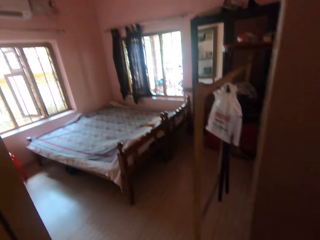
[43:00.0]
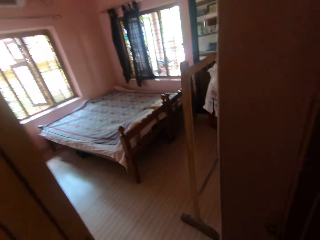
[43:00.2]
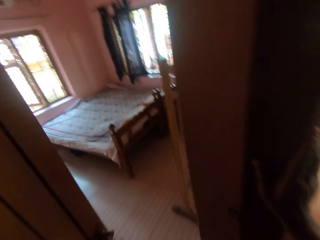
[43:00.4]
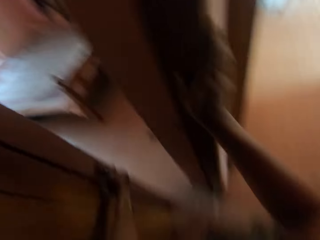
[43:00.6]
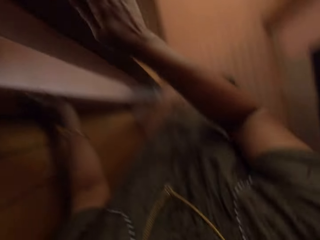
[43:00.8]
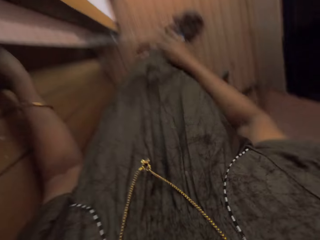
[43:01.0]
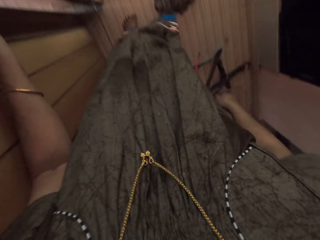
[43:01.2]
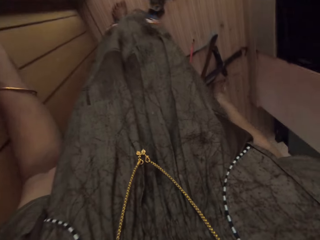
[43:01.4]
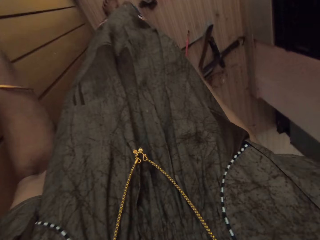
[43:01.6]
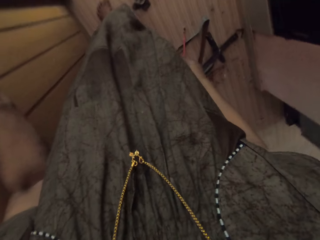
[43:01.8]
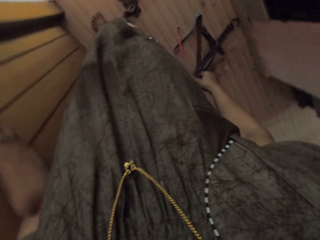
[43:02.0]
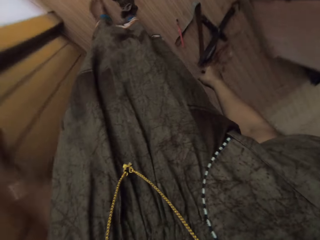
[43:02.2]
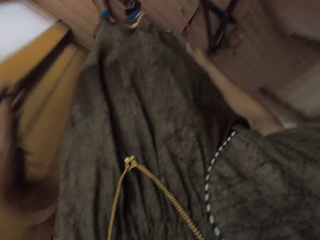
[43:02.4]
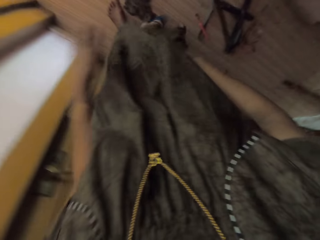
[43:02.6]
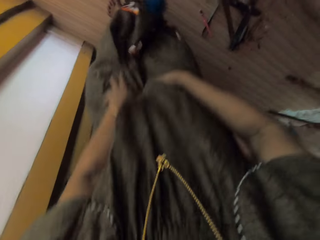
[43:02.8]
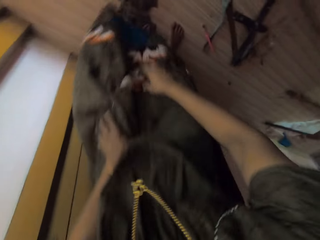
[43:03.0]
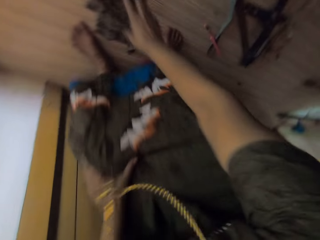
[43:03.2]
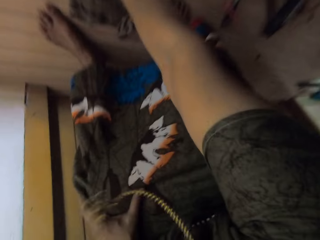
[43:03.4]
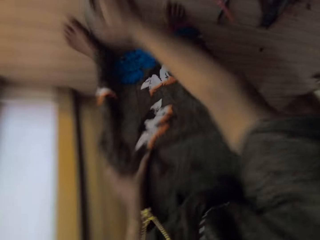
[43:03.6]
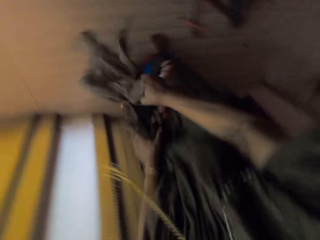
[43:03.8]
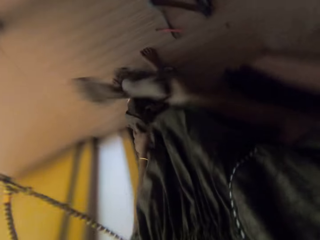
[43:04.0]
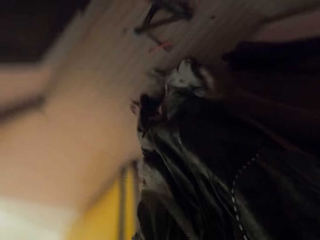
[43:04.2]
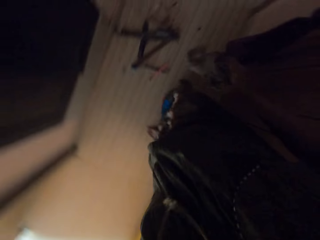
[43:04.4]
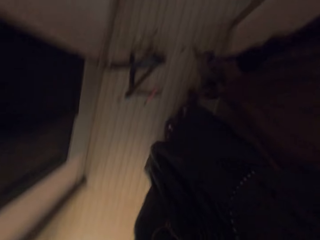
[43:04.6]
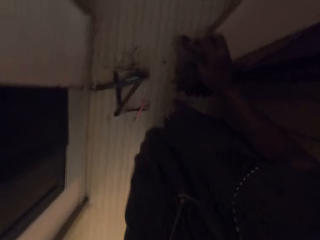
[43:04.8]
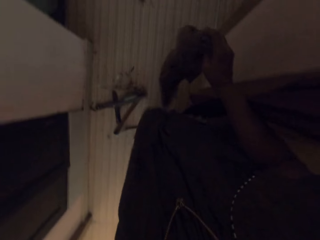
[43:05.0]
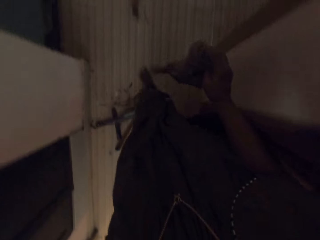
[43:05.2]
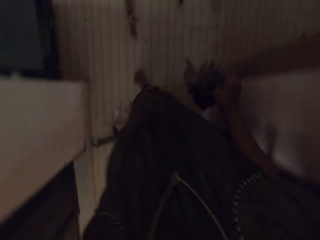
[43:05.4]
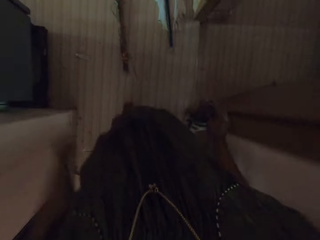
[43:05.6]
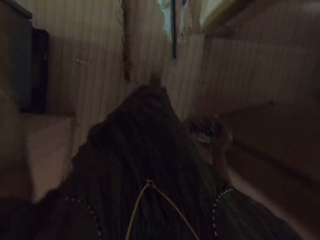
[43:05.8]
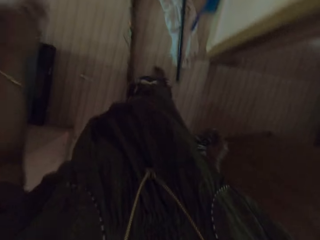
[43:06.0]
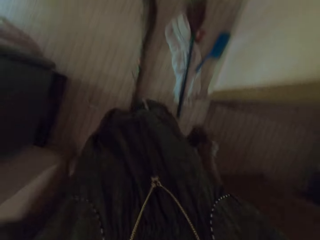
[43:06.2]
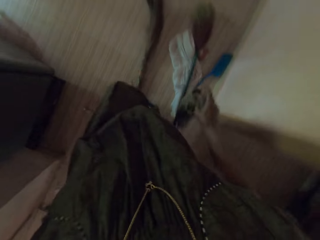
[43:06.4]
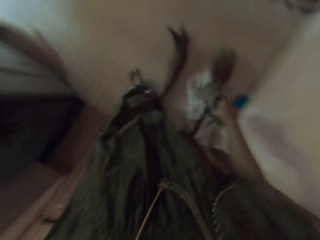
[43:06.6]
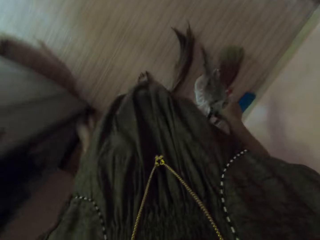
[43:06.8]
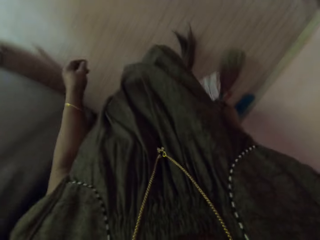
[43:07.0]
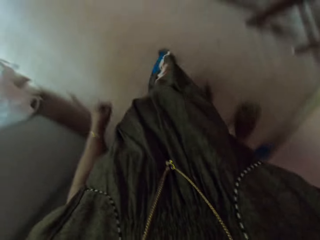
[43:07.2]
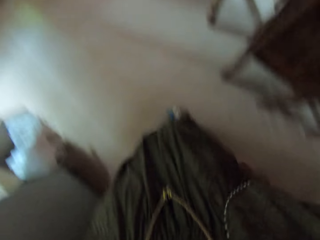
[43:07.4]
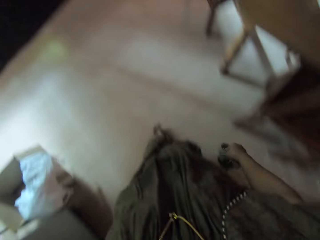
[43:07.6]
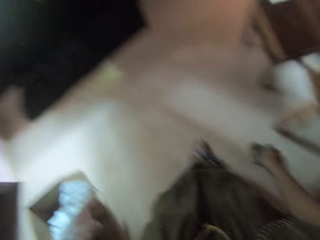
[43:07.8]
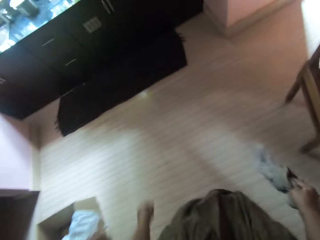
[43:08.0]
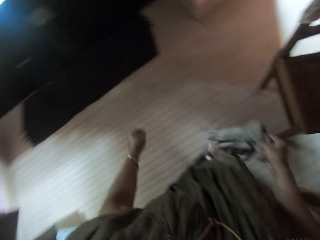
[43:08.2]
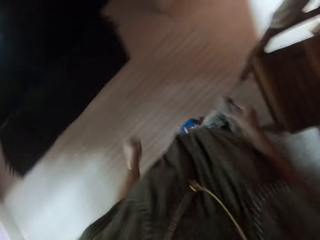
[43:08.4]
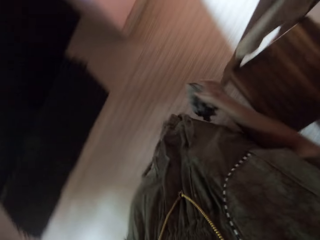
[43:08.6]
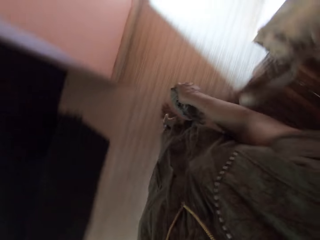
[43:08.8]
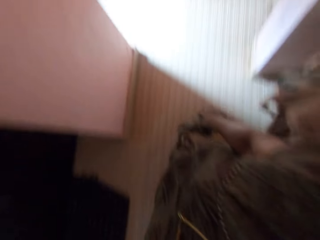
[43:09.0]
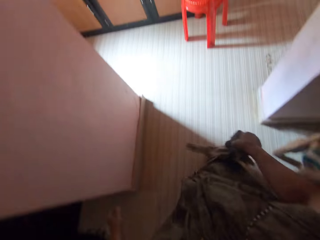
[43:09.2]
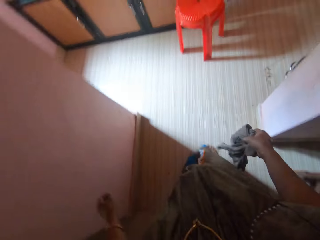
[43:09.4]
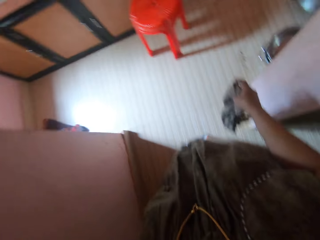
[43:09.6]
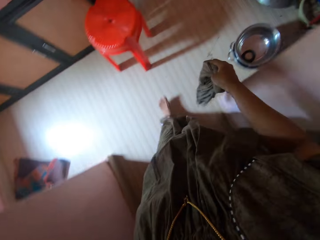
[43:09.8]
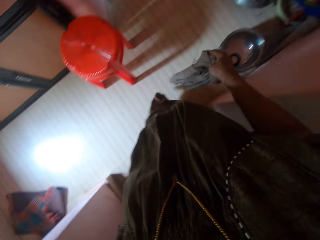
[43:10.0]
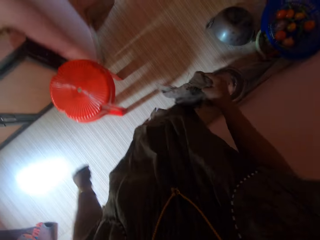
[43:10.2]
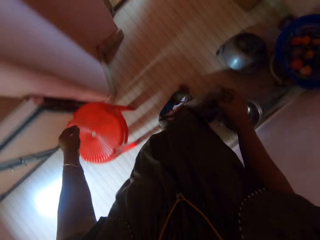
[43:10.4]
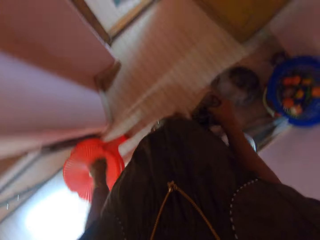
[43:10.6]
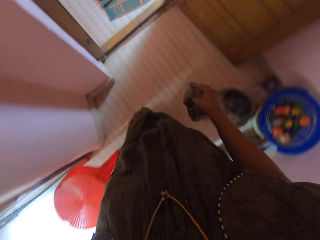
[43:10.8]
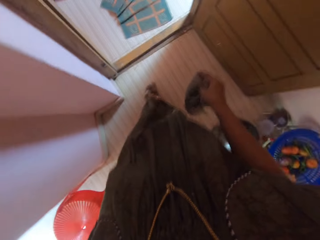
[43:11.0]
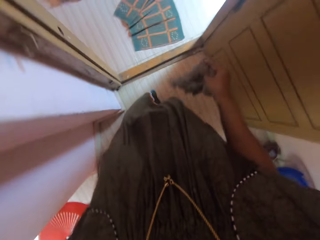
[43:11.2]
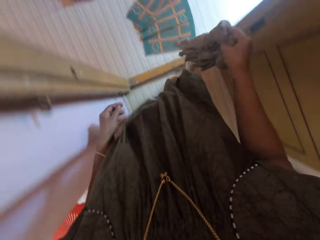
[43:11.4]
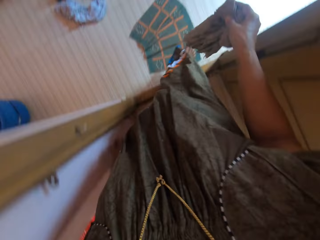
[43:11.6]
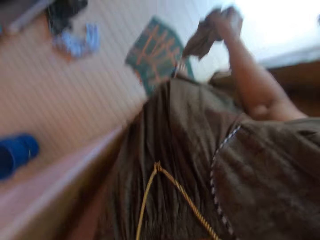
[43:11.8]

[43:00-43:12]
The camera wearer closes the door of the bedroom with her left hand on the door handle. She picks up a rag from the floor with her right hand. She walks around. She walks out of the apartment.

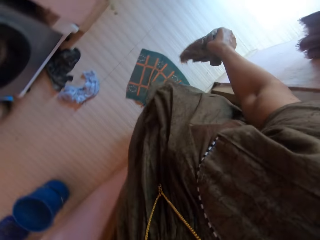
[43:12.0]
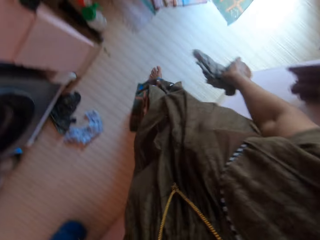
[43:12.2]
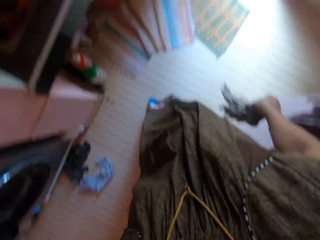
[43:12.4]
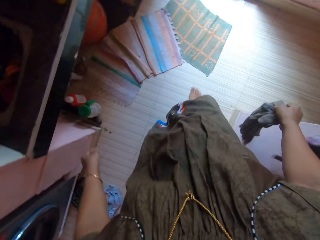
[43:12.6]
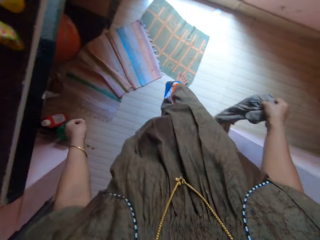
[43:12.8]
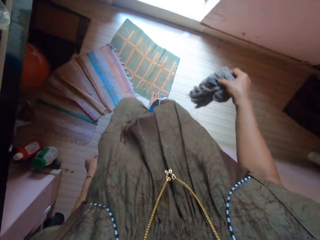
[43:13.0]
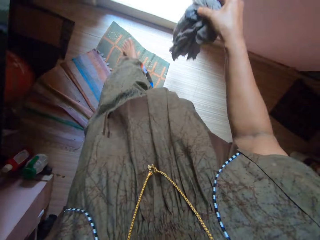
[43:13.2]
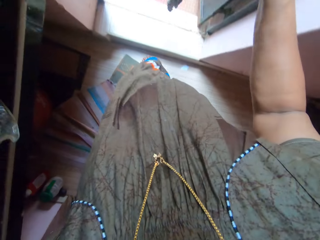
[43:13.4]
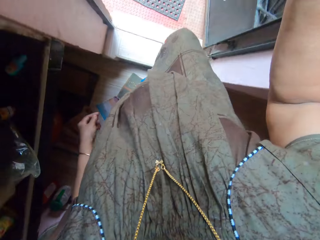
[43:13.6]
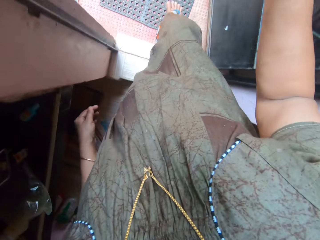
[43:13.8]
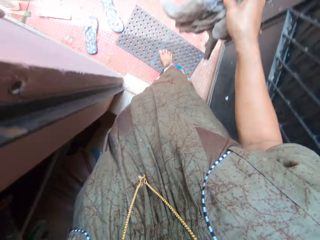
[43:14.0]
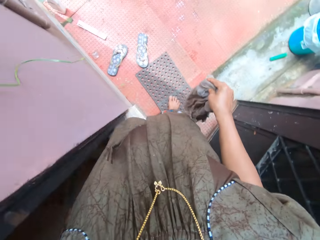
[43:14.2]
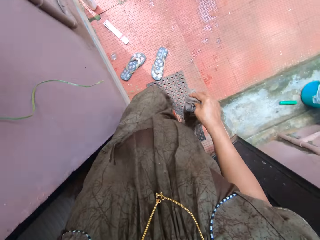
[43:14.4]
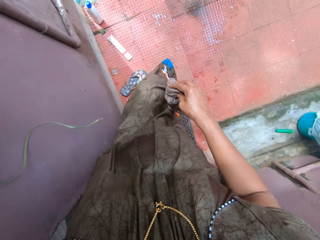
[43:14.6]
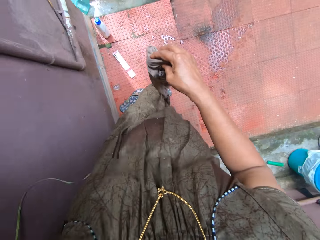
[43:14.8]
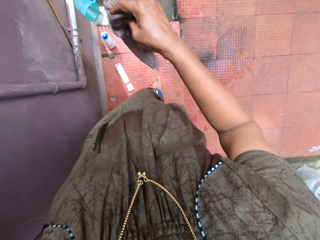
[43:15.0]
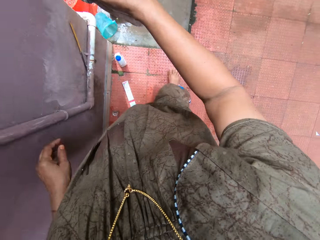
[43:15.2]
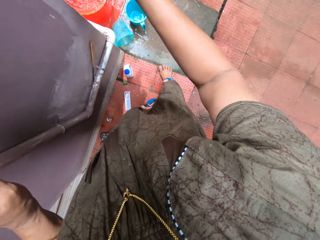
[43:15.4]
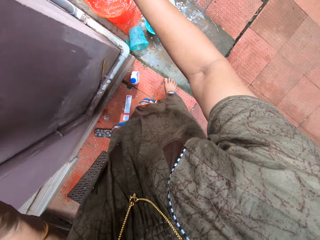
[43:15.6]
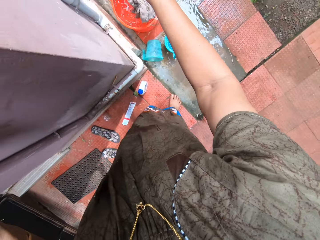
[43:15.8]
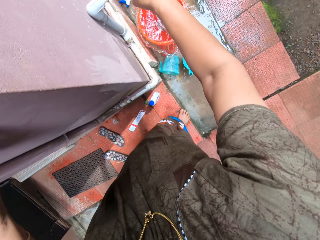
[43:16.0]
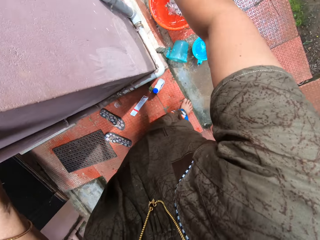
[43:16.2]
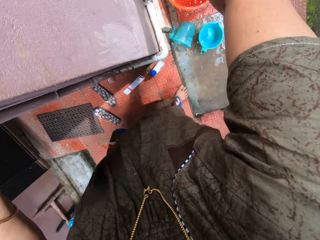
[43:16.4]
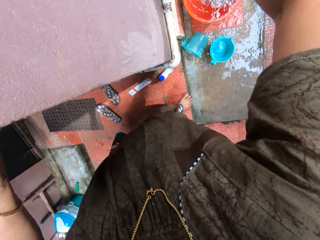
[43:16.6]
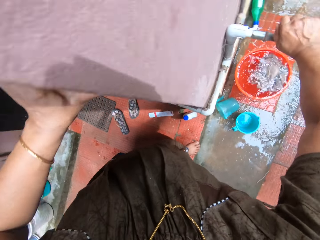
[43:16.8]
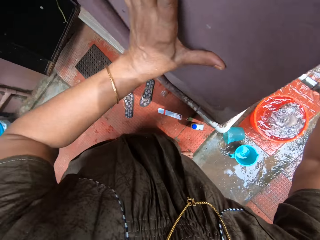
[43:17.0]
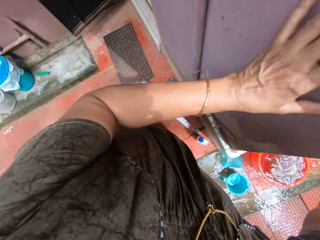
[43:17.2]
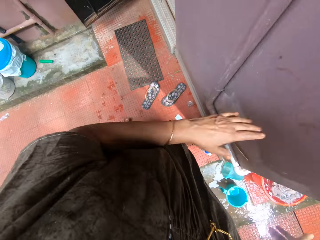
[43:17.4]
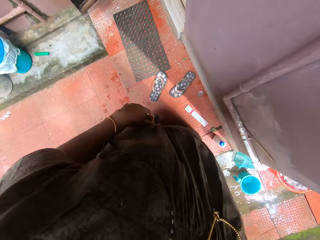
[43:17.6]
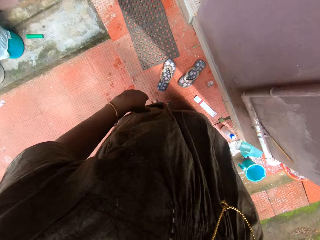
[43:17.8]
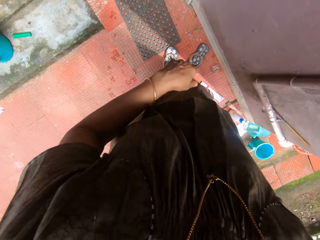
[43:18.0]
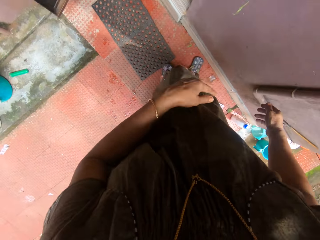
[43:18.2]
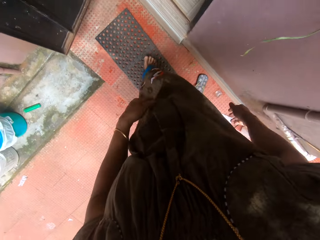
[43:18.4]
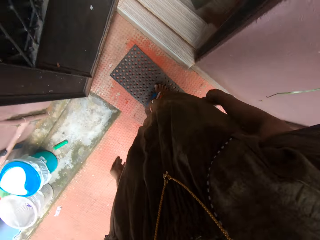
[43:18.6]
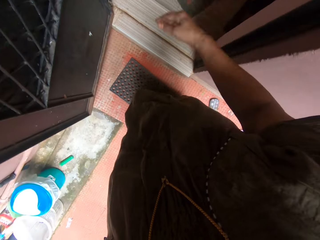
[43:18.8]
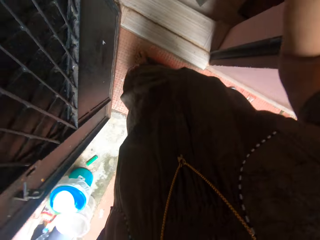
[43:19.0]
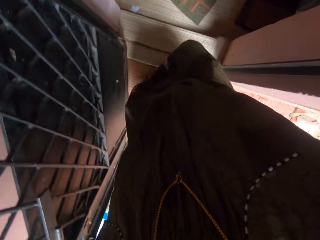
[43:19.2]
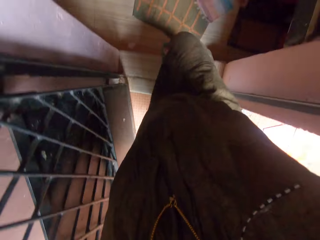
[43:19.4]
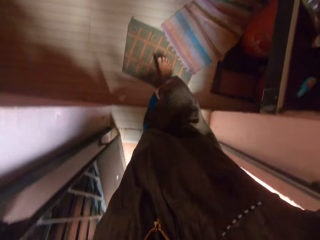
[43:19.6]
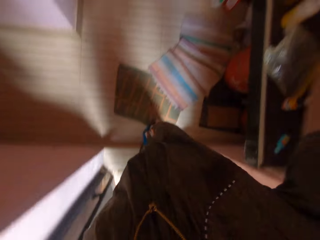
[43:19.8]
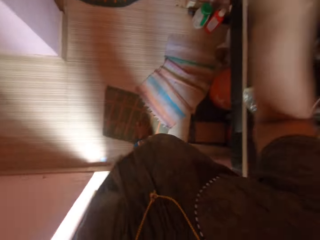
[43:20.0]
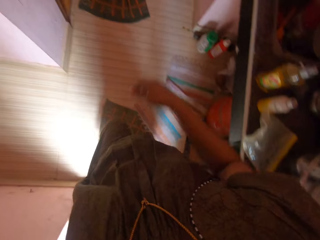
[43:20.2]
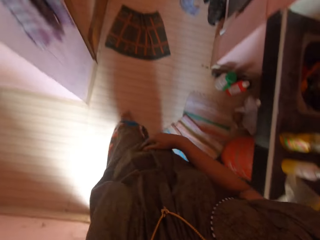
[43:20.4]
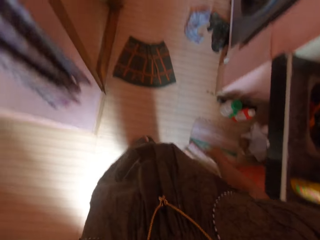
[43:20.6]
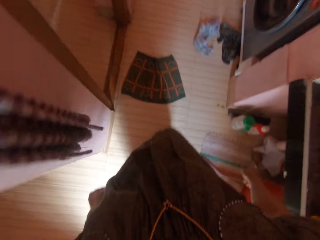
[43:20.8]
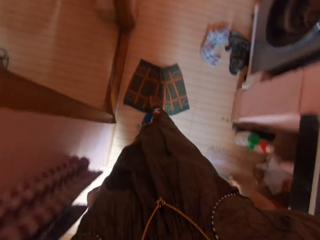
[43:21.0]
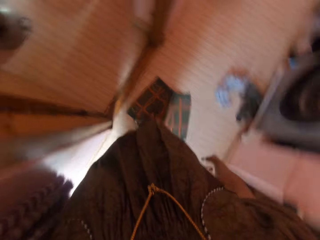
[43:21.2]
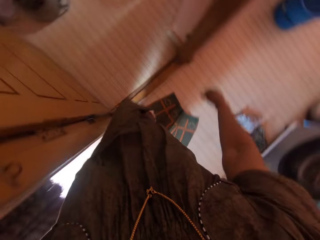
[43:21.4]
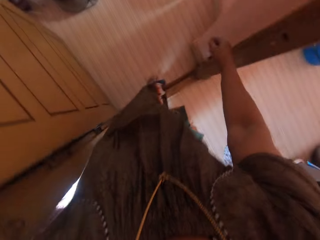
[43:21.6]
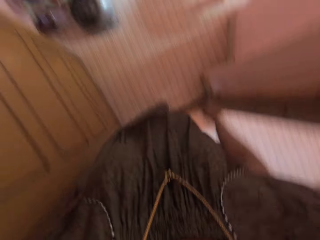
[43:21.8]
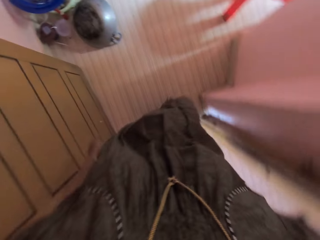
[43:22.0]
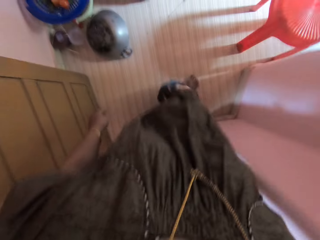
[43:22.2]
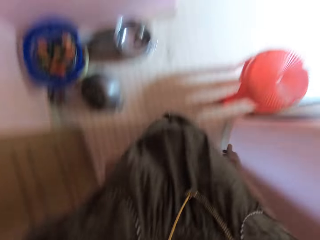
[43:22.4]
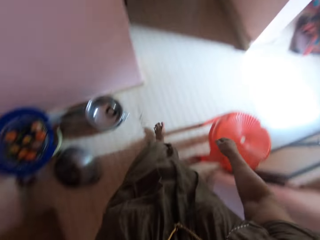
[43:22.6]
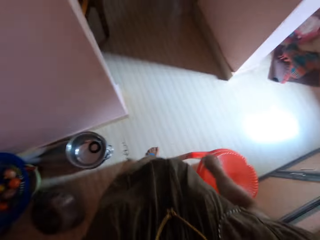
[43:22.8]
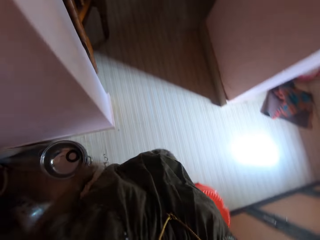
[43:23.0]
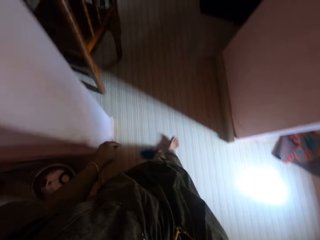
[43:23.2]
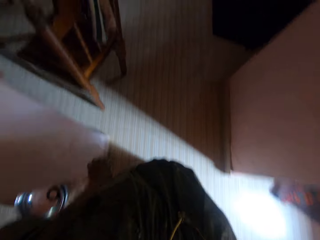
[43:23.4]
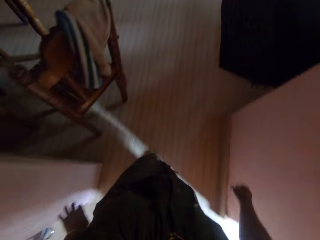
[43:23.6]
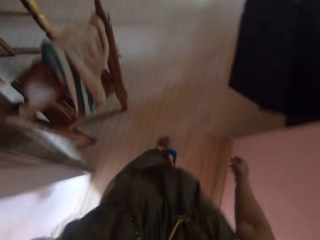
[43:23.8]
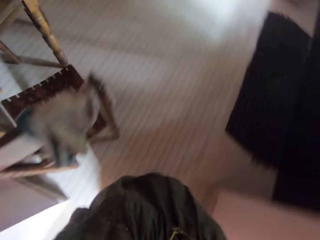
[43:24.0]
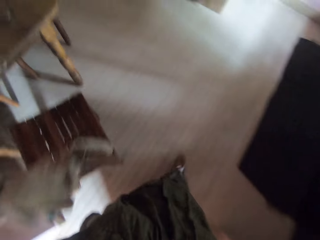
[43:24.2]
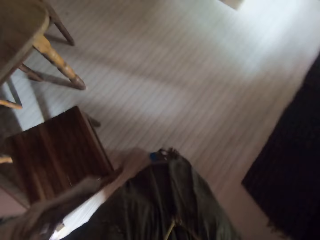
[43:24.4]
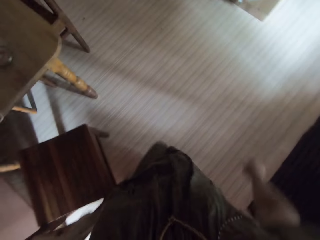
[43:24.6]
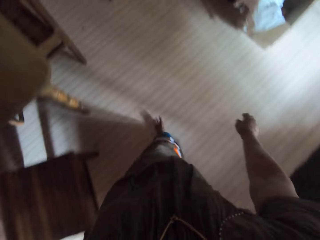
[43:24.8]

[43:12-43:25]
The camera wearer goes out of the house. She drops the rag into a bucket of water with her right hand. She touches the pipe. She turns a faucet off with her right hand. She touches the wall of the apartment with her left hand. She removes her hands from the wall. She raises her right hand. She walks inside the house.
